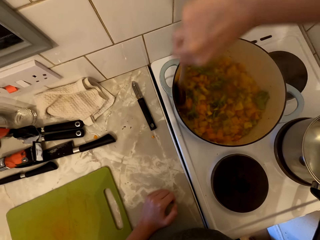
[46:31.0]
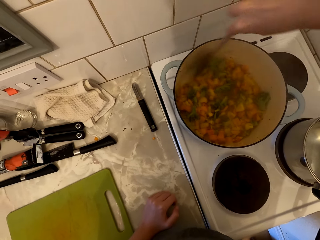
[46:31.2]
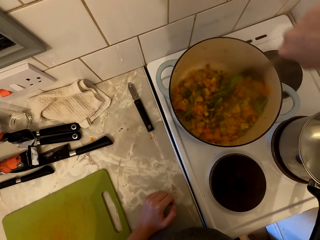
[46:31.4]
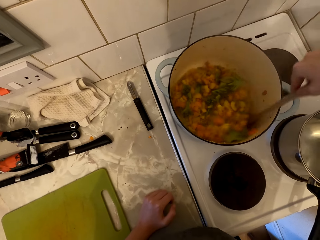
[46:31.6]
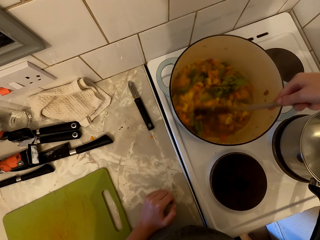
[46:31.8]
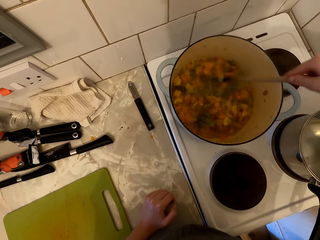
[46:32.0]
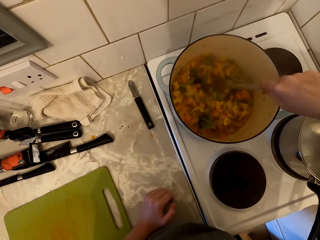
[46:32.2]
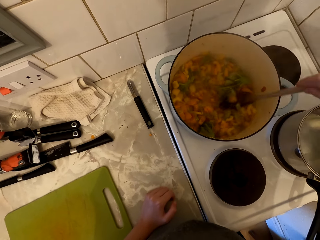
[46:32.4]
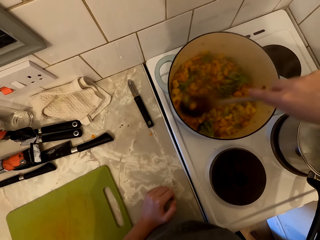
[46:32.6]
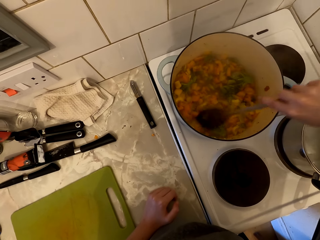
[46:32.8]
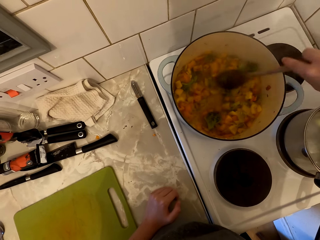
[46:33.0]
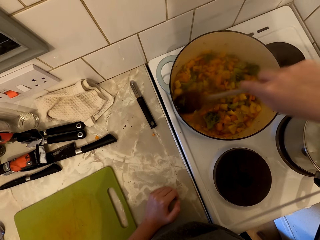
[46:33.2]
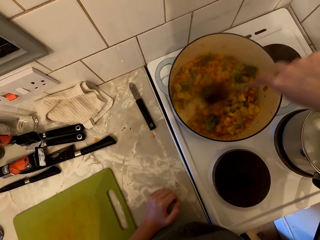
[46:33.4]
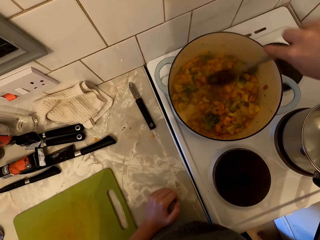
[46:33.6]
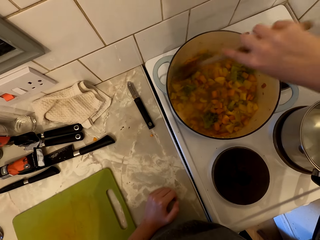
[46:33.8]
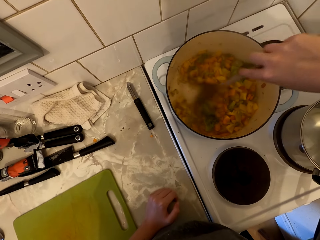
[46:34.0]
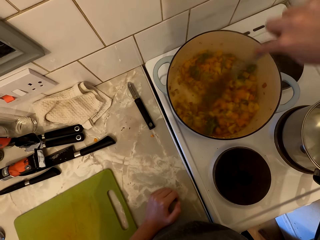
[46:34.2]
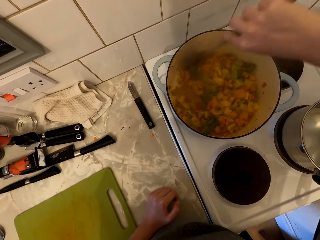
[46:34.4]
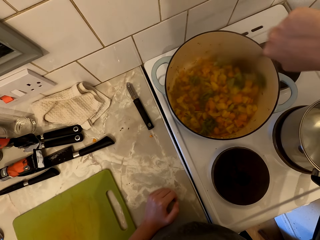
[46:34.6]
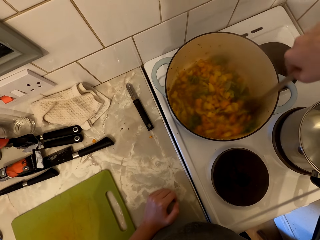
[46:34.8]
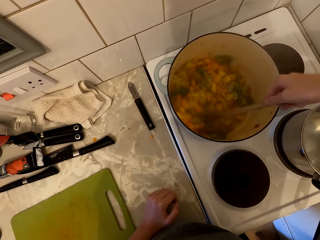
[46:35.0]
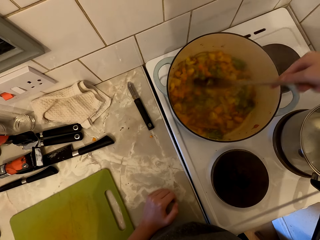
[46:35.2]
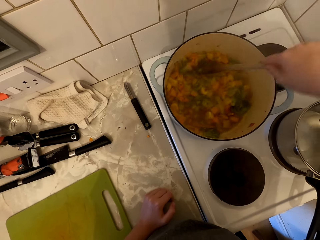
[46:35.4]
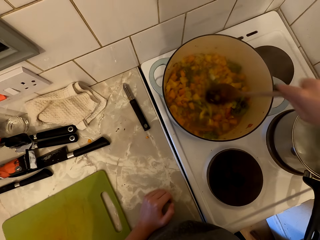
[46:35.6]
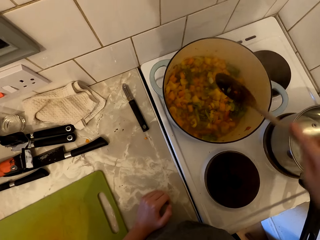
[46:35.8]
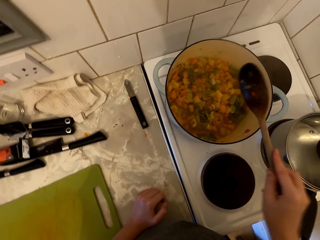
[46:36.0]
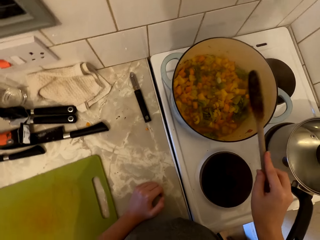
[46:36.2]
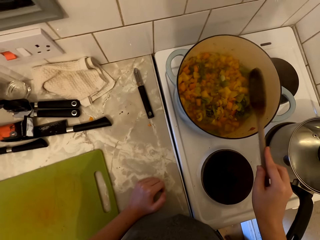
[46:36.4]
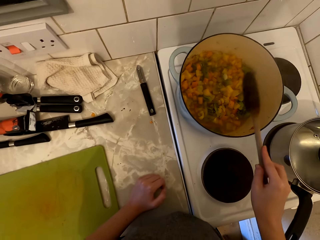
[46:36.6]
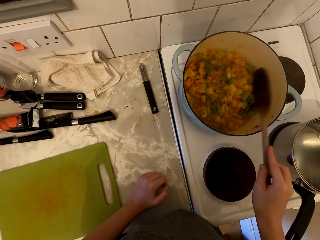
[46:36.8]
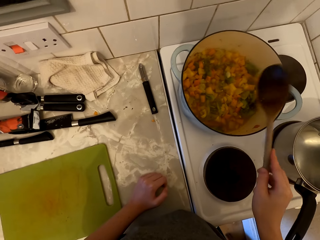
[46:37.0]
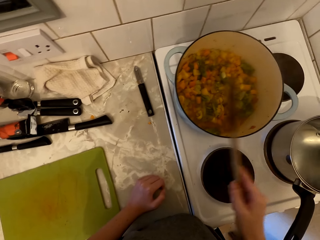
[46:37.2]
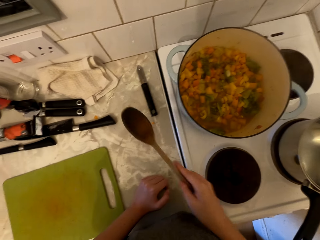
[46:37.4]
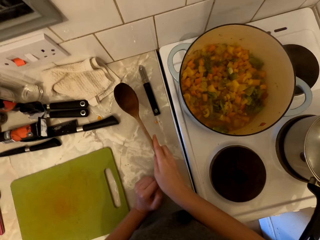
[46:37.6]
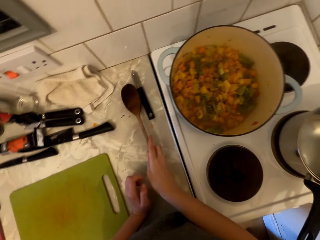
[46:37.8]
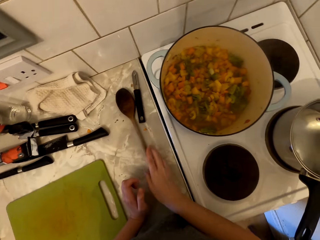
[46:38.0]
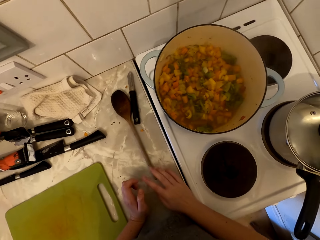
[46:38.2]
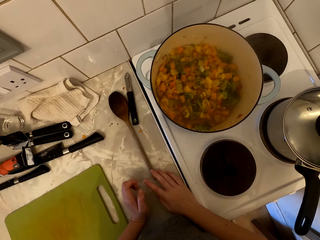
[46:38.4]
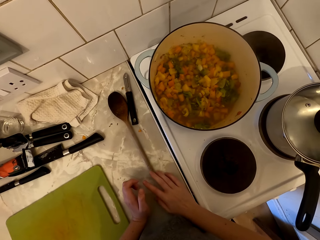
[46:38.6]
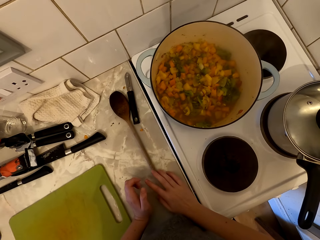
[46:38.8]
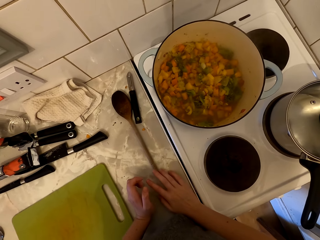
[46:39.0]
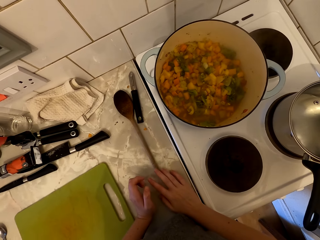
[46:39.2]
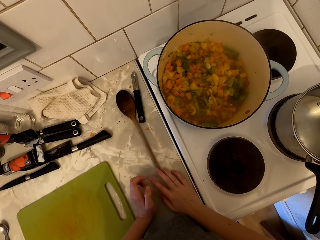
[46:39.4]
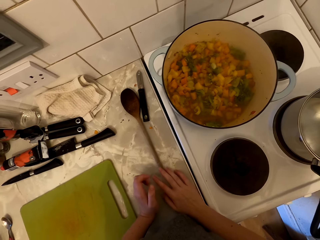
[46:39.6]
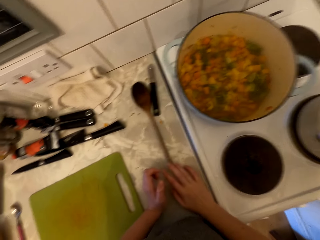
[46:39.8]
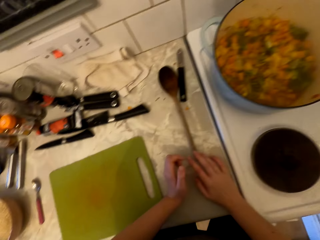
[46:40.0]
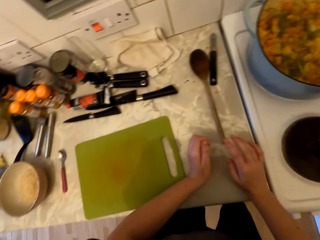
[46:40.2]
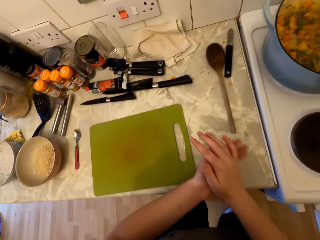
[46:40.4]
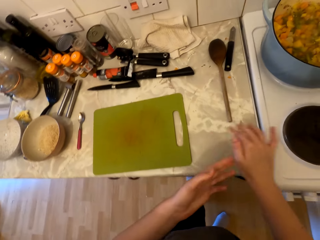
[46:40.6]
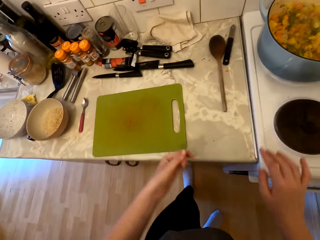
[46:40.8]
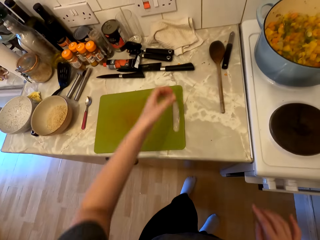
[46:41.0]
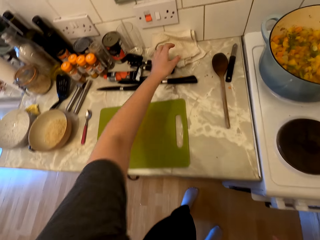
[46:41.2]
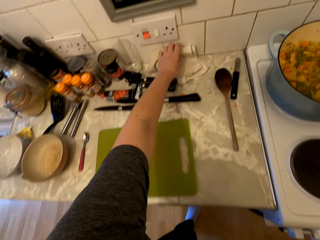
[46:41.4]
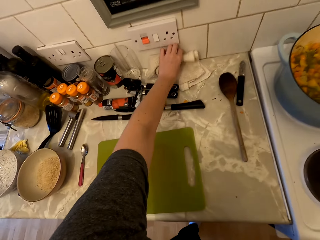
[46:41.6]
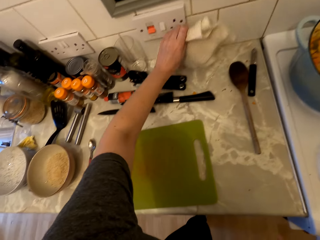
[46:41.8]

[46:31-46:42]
The camera wearer hits the cooking pan with the cooking stick. They put the cooking stick on the countertop. They look around.

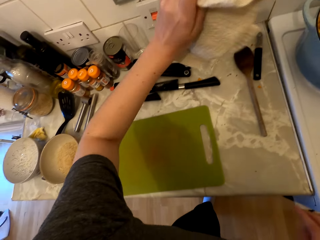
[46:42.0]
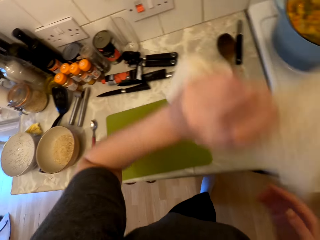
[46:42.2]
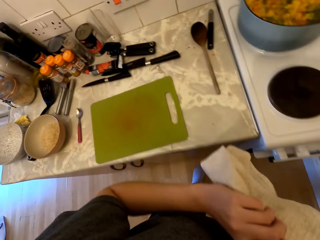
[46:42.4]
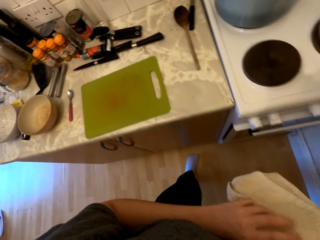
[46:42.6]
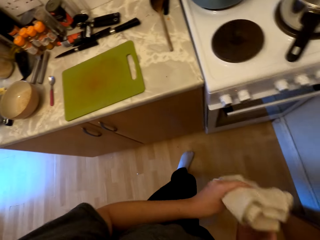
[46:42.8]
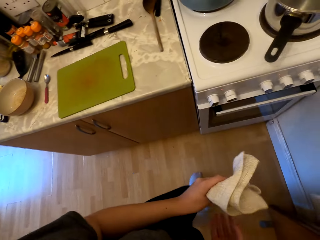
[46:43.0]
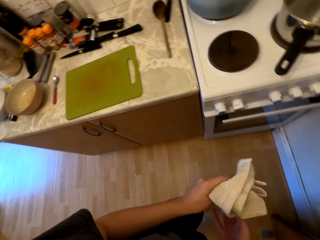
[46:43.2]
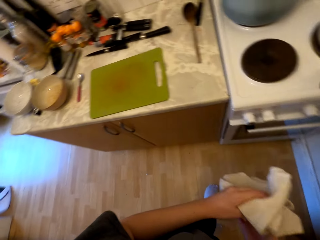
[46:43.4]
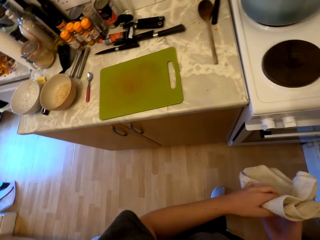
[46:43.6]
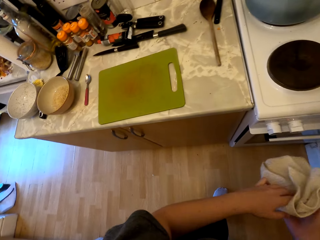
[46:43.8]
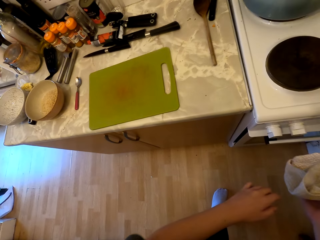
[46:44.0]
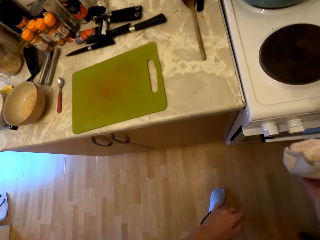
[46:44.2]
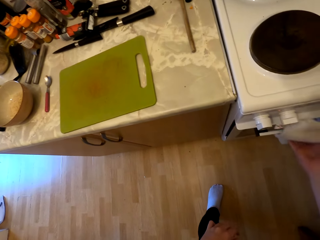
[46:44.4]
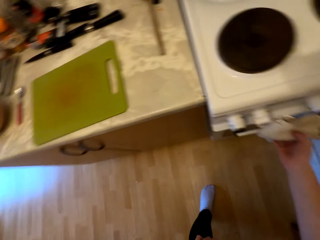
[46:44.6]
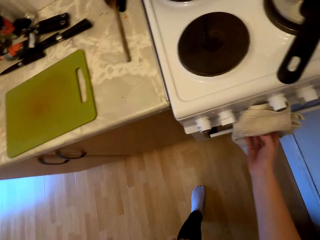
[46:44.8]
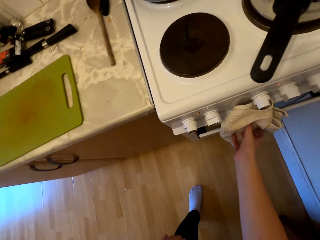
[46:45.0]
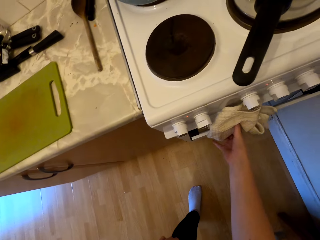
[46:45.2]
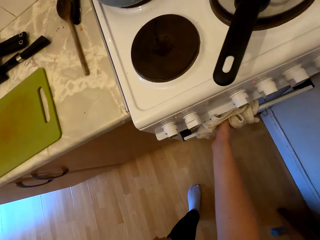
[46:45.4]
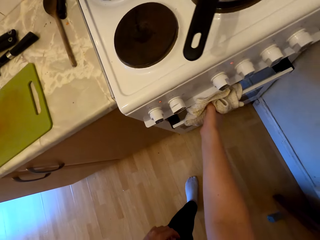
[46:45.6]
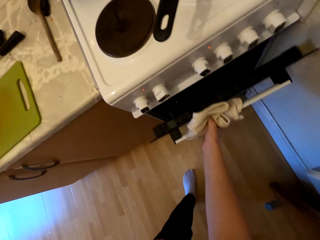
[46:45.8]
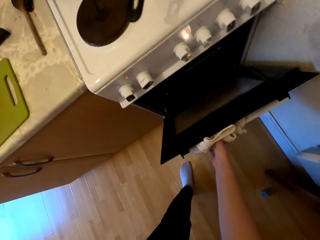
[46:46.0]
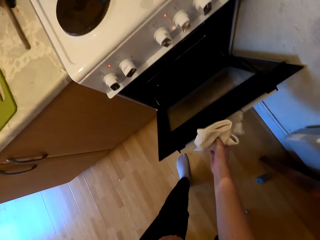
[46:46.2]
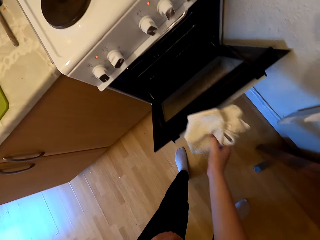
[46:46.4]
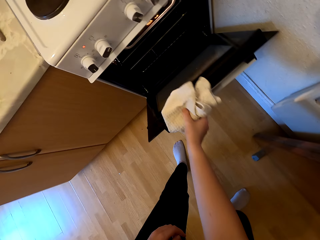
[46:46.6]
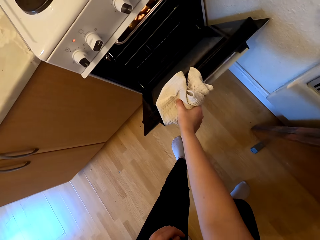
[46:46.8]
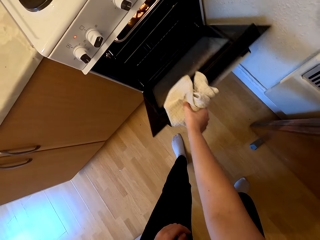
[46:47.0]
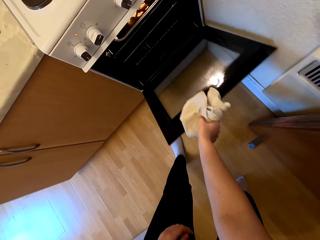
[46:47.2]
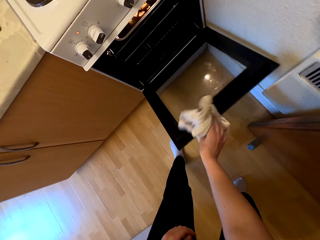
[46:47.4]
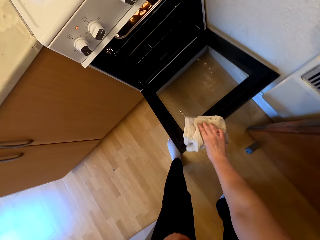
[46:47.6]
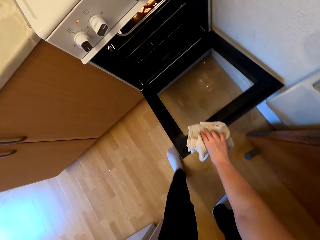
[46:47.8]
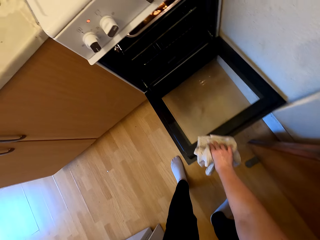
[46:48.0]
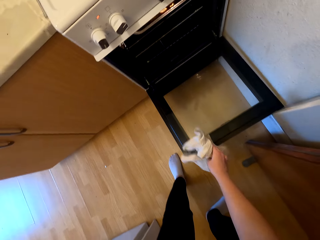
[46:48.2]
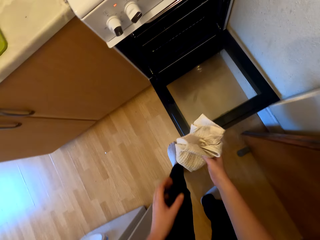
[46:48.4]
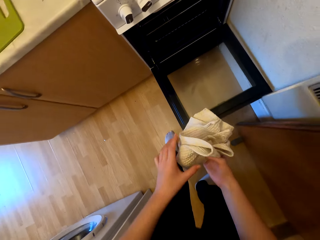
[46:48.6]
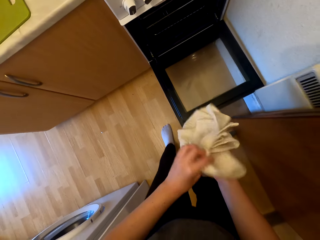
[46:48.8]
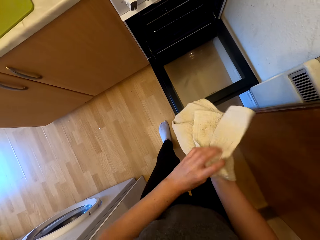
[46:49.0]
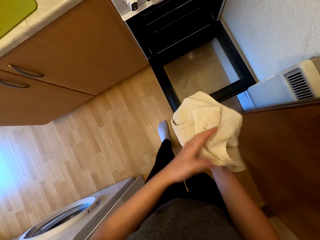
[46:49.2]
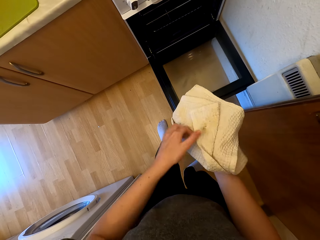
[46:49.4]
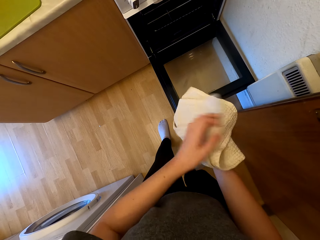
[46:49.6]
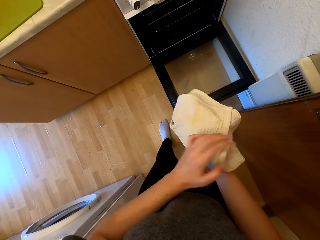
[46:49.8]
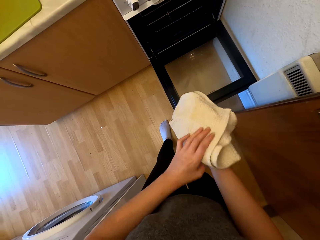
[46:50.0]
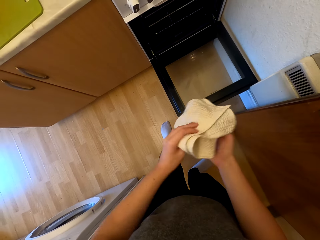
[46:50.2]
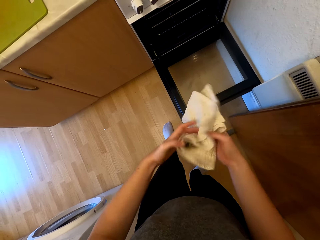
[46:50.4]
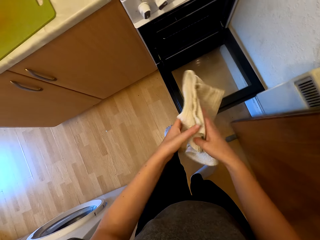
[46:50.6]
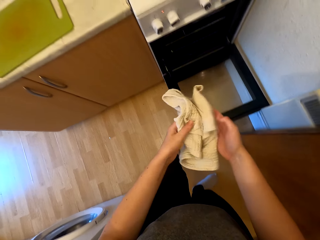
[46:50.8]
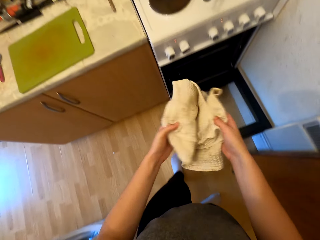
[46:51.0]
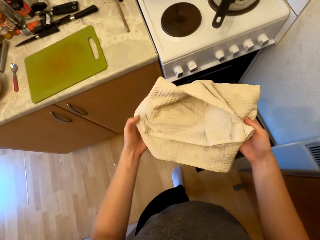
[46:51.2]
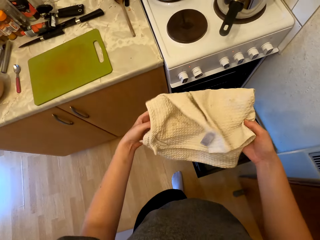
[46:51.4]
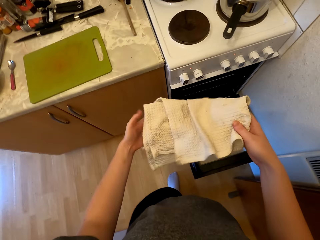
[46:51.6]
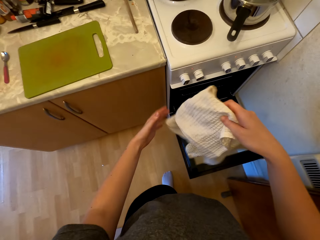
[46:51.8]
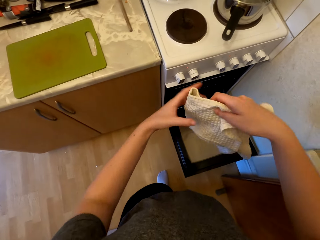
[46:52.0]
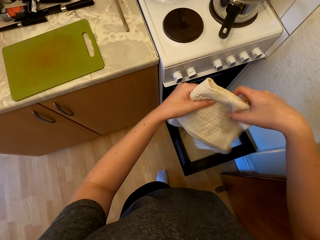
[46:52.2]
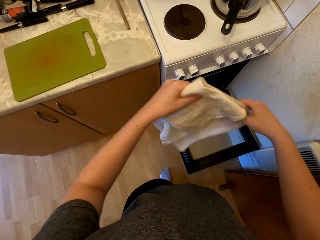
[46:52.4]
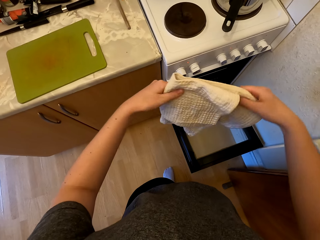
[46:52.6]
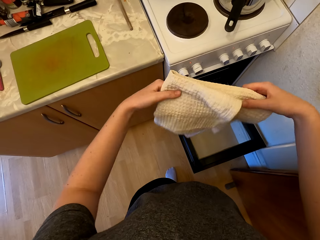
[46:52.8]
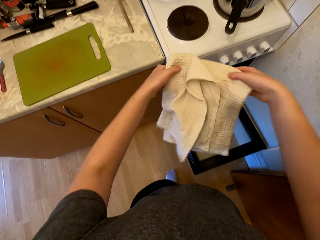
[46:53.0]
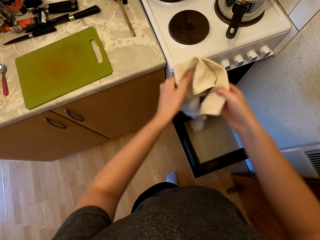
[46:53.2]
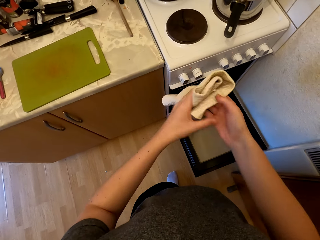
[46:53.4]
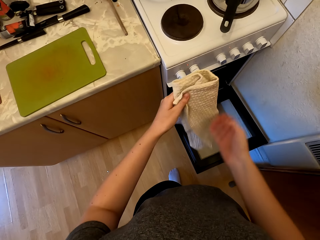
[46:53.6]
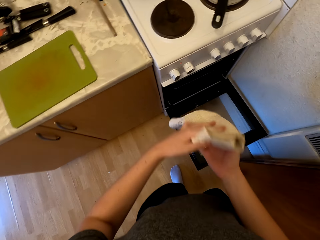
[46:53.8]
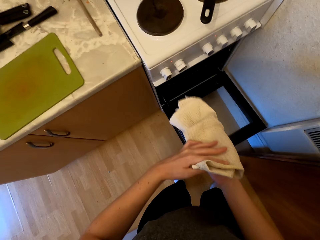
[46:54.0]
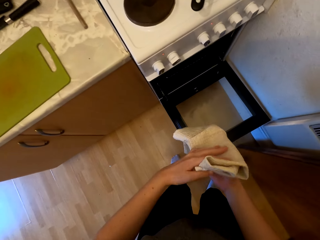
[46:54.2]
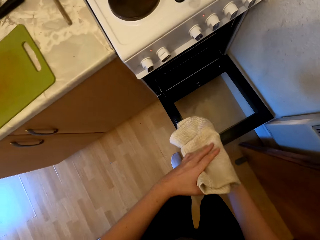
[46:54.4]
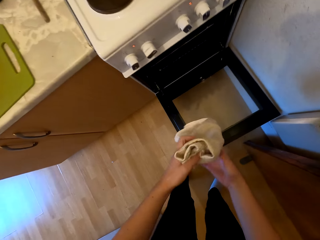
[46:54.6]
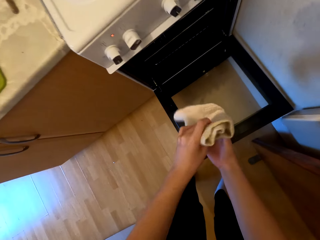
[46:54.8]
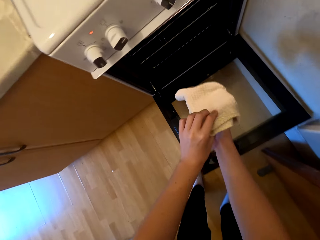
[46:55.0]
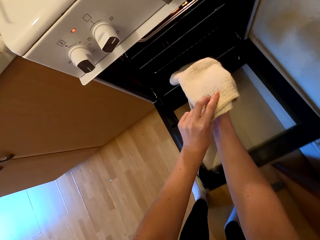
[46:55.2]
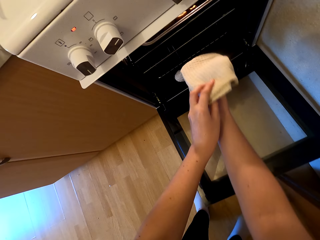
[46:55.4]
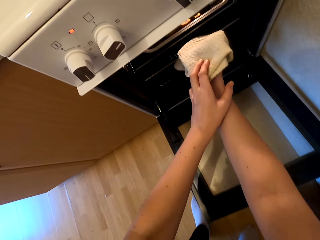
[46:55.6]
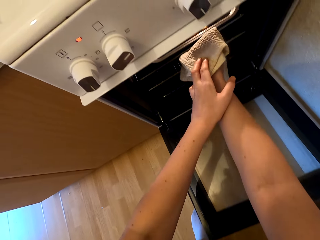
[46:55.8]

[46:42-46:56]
The camera wearer picks up the kitchen towel or cloth. They open the oven. They fold the kitchen towel. They stretch out the cloth.
